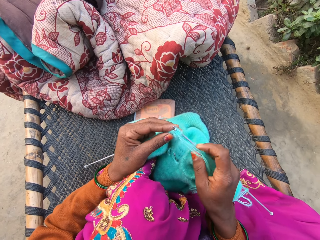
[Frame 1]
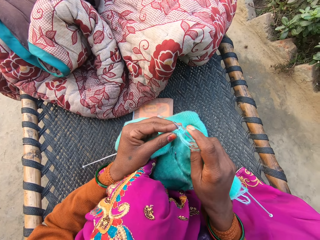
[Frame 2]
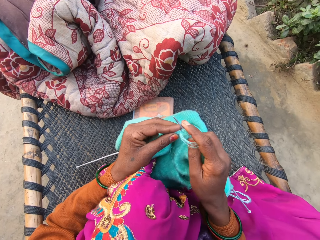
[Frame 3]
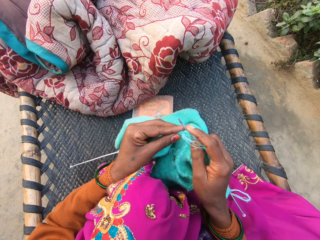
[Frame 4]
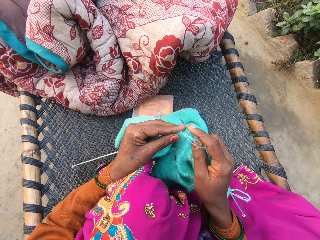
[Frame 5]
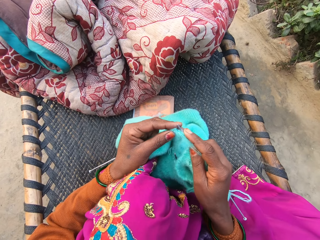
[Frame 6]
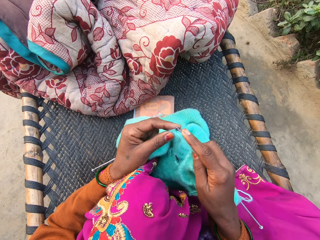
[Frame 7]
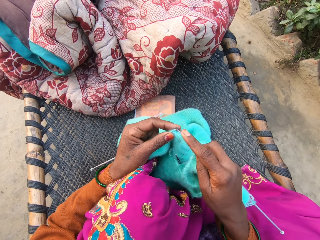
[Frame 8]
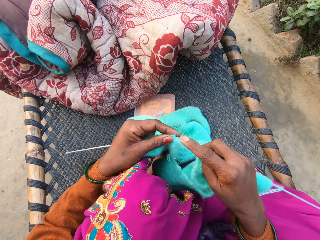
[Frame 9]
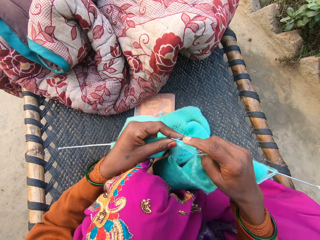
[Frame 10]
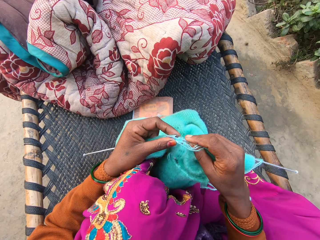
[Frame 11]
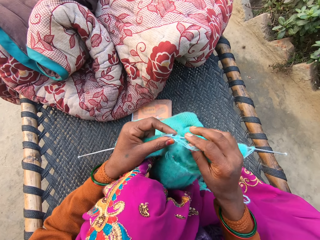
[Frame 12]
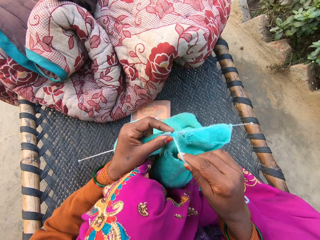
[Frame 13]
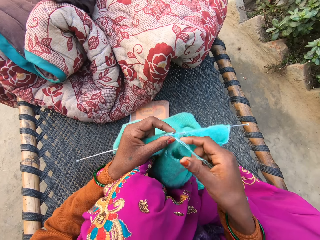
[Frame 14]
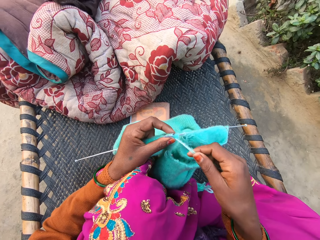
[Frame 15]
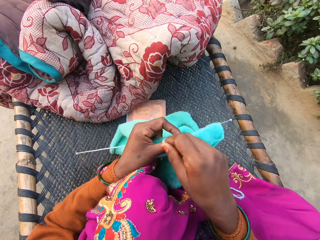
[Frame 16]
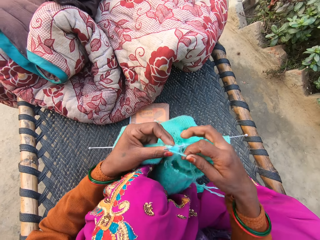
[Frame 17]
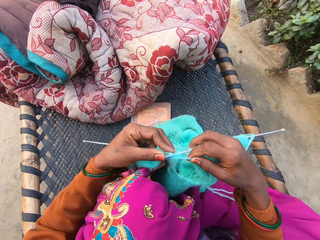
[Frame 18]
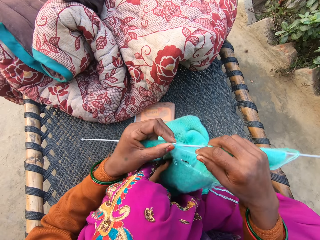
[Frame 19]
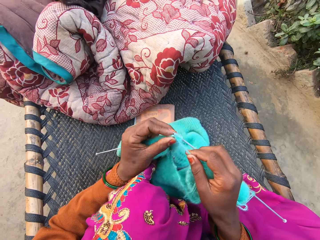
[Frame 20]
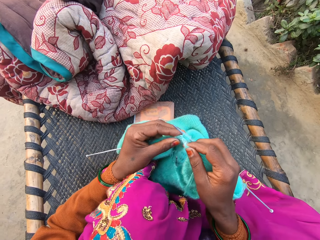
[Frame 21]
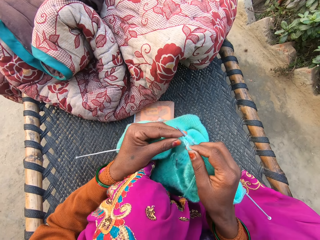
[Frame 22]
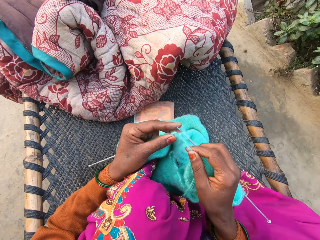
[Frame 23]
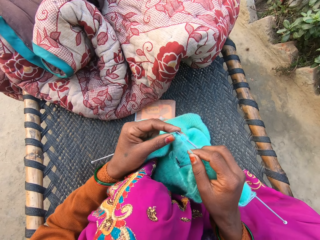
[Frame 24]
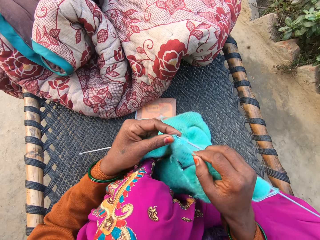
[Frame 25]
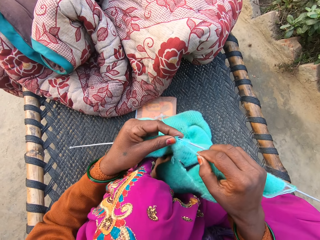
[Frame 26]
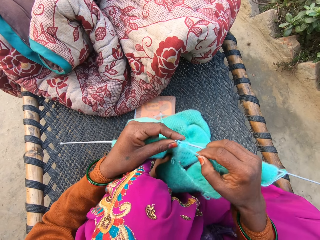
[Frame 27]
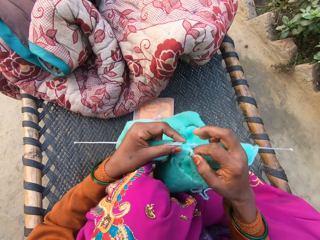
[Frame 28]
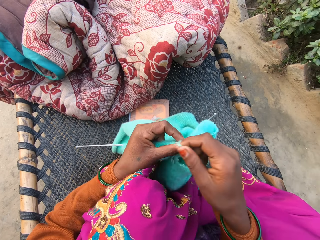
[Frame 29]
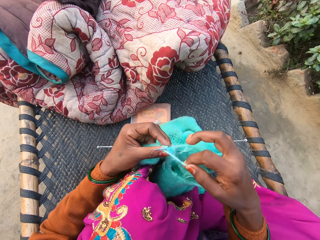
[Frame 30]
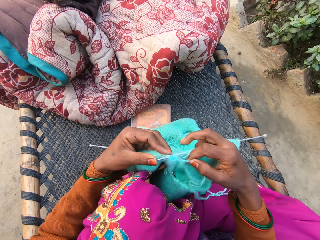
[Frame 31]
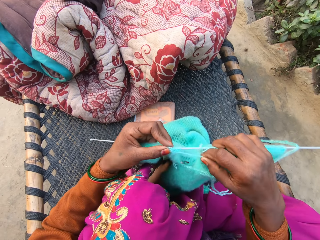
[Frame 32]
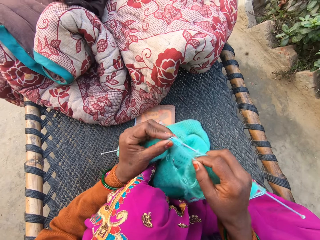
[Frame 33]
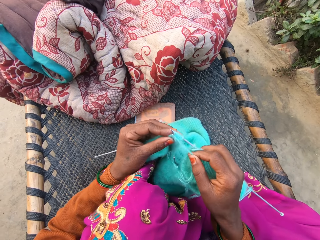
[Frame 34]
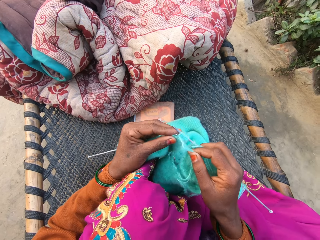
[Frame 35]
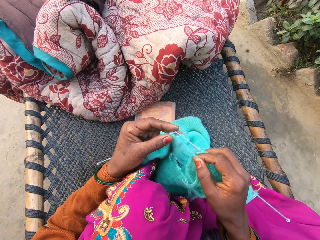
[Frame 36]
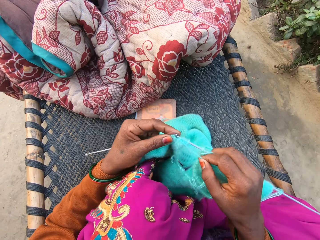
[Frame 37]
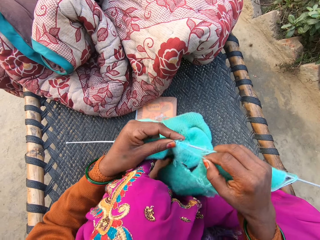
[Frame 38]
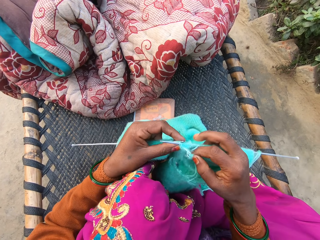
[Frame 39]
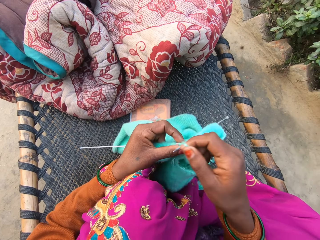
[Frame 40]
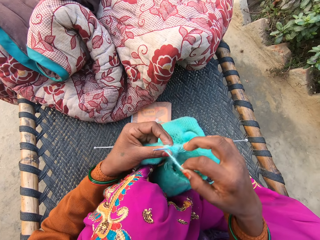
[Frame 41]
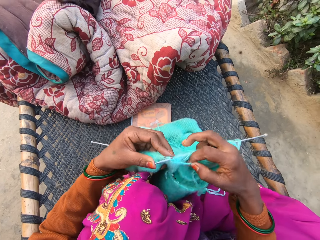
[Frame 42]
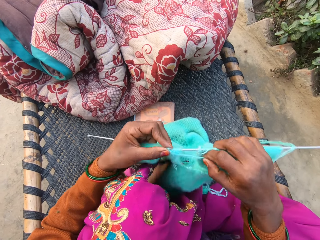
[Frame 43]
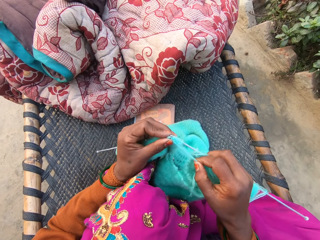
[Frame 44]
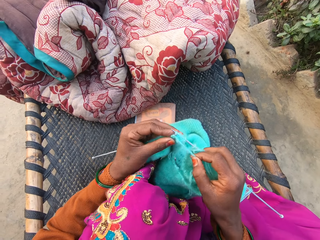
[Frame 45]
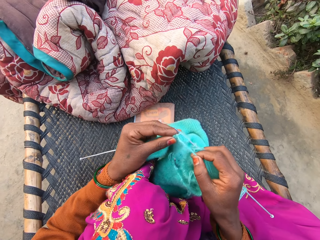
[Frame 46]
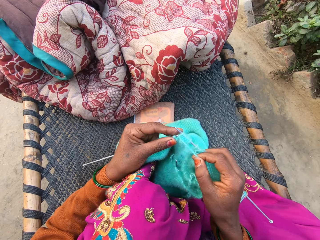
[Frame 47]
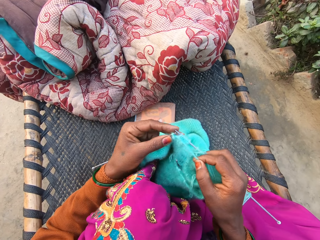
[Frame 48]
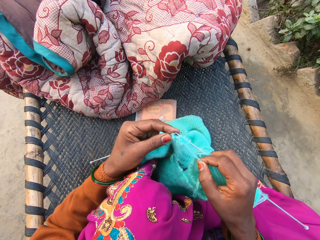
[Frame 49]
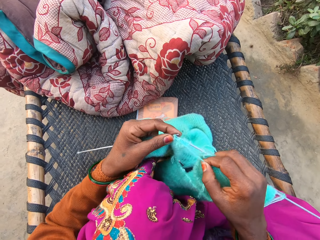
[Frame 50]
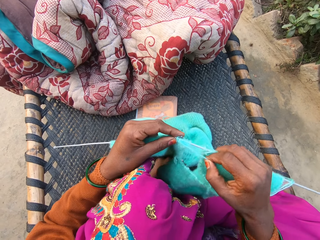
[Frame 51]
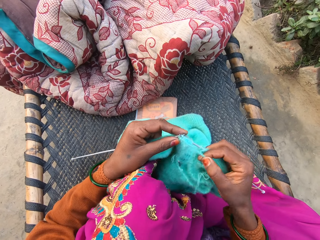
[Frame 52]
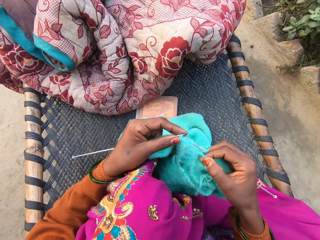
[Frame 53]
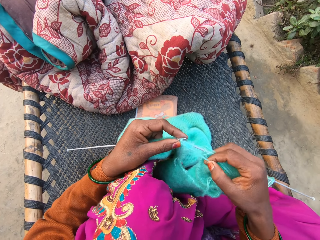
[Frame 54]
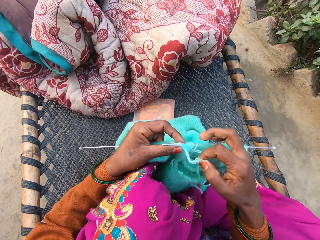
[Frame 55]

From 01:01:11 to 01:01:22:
The camera wearer turns a round thread. They knit a woolen cloth. They turn the round thread. They knit the woolen cloth. They turn the round thread. They knit the woolen cloth.

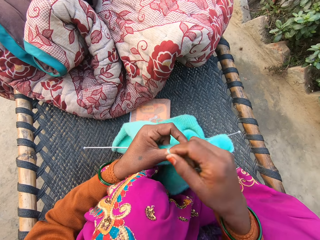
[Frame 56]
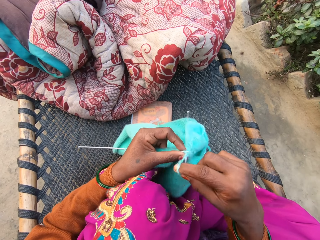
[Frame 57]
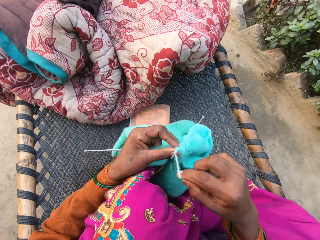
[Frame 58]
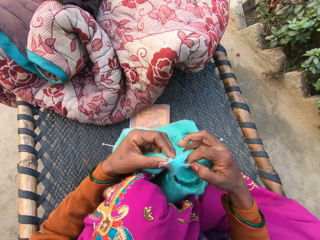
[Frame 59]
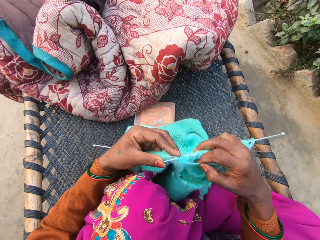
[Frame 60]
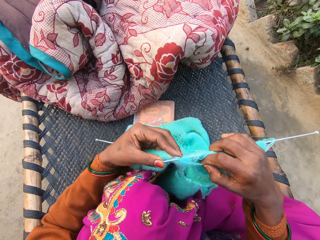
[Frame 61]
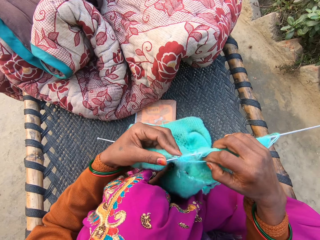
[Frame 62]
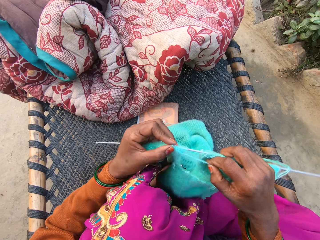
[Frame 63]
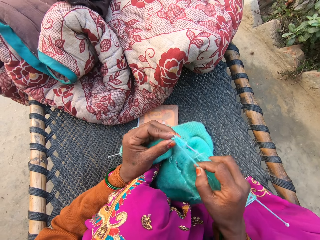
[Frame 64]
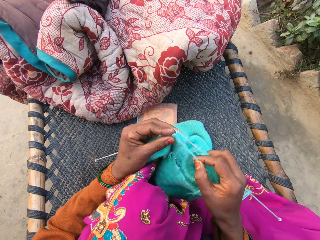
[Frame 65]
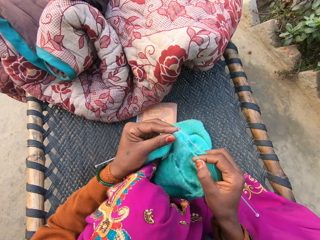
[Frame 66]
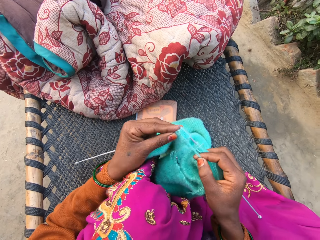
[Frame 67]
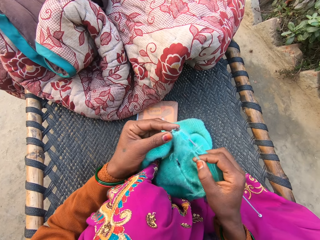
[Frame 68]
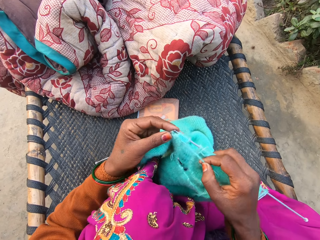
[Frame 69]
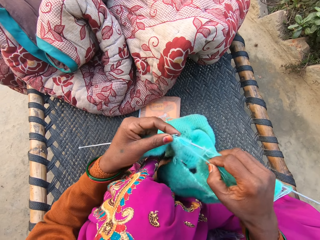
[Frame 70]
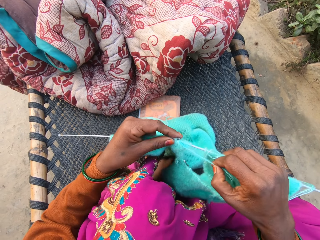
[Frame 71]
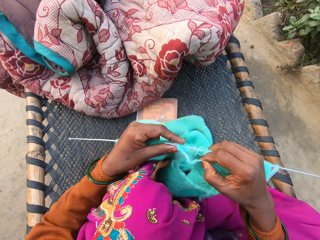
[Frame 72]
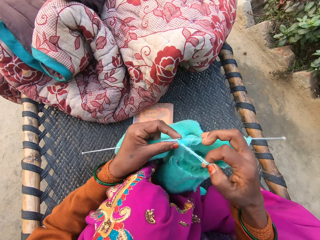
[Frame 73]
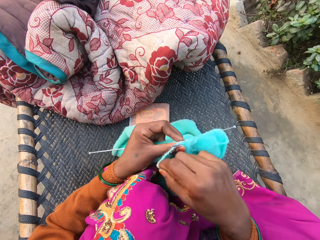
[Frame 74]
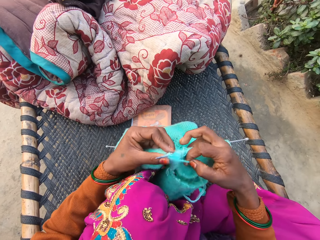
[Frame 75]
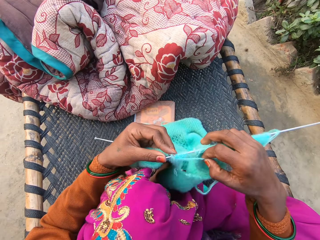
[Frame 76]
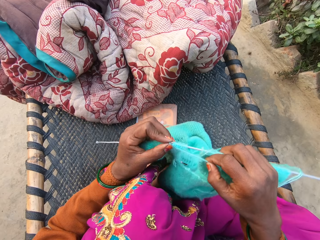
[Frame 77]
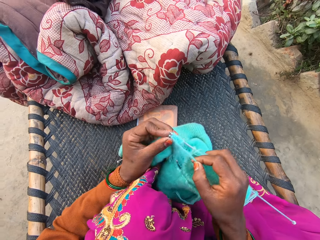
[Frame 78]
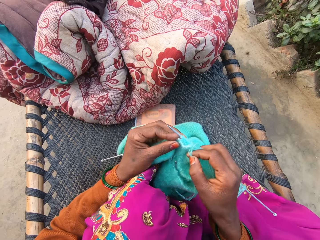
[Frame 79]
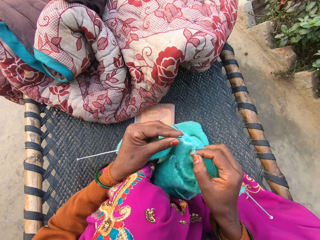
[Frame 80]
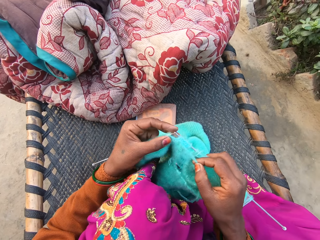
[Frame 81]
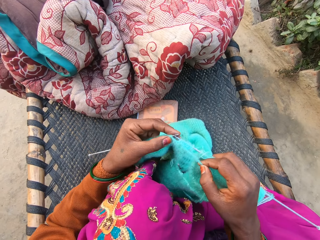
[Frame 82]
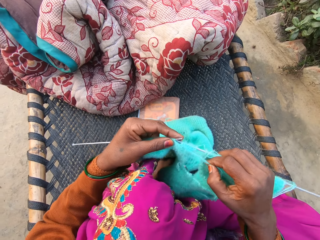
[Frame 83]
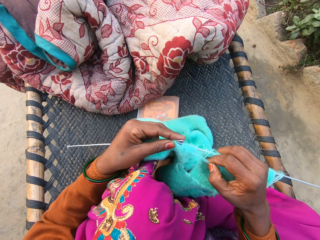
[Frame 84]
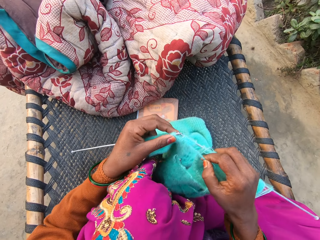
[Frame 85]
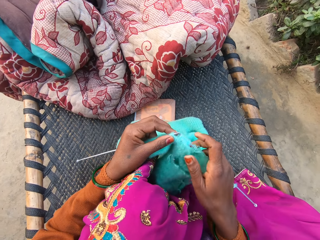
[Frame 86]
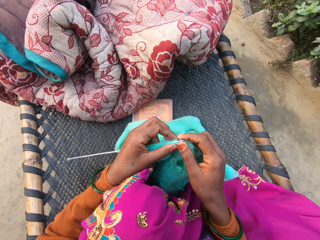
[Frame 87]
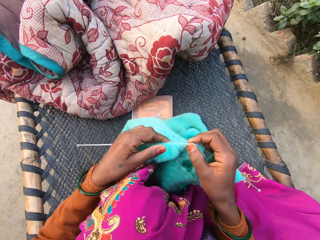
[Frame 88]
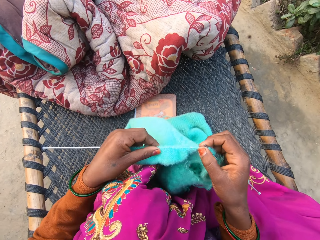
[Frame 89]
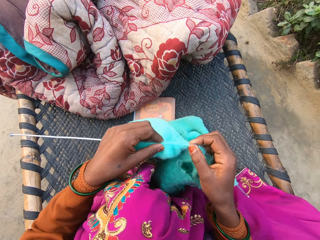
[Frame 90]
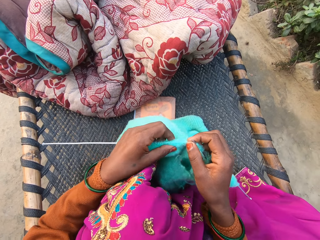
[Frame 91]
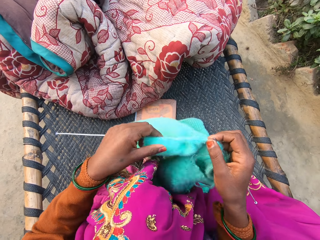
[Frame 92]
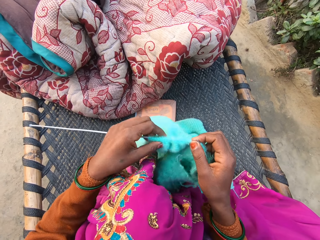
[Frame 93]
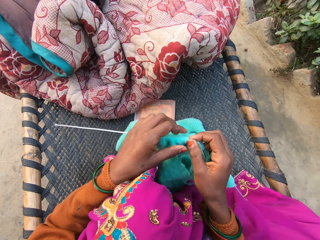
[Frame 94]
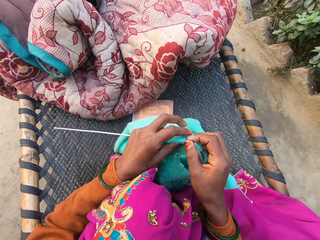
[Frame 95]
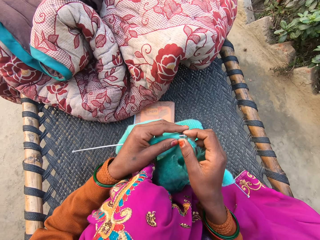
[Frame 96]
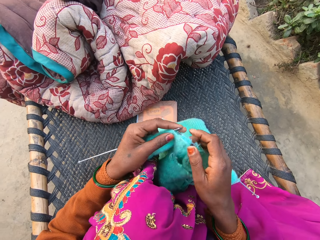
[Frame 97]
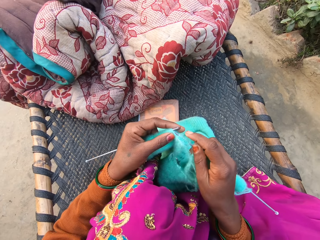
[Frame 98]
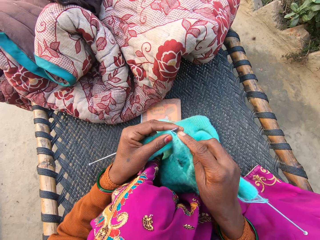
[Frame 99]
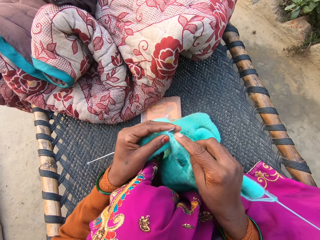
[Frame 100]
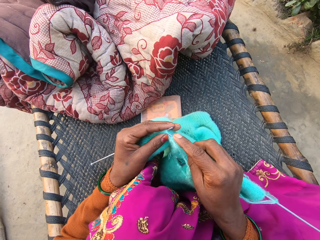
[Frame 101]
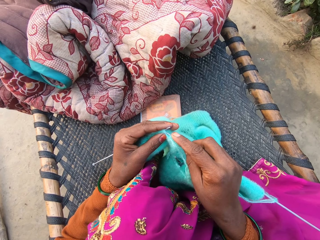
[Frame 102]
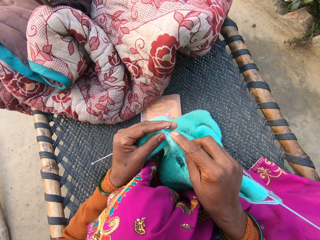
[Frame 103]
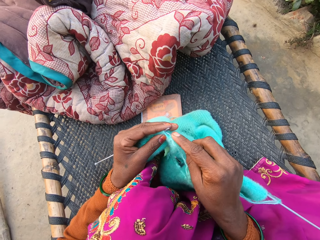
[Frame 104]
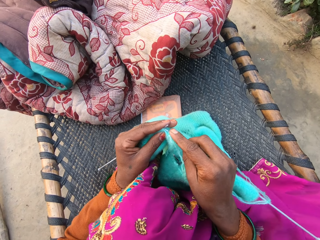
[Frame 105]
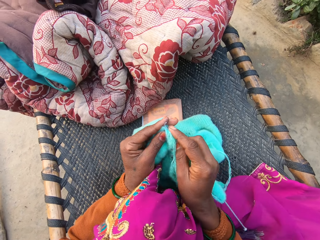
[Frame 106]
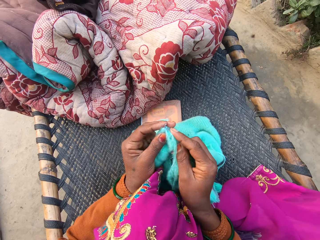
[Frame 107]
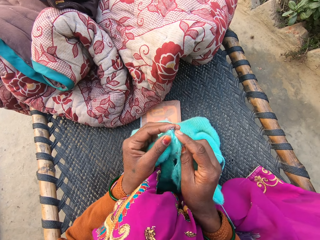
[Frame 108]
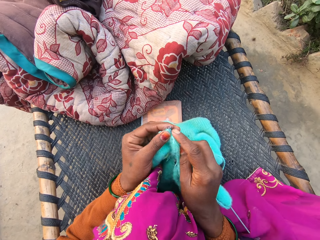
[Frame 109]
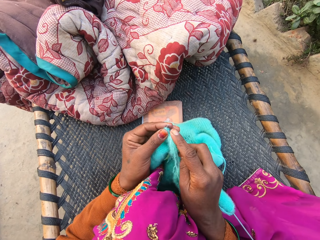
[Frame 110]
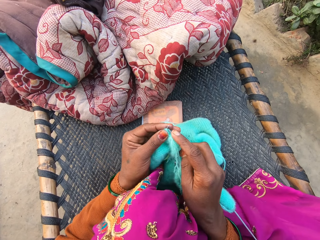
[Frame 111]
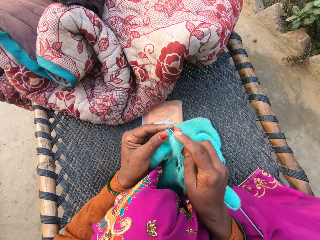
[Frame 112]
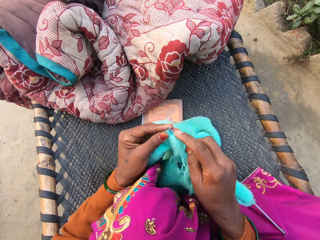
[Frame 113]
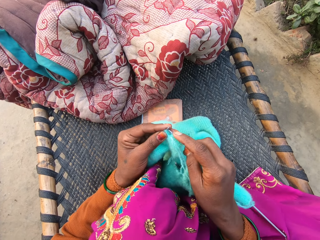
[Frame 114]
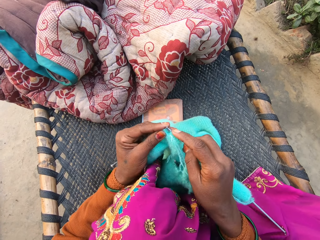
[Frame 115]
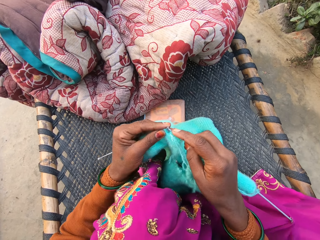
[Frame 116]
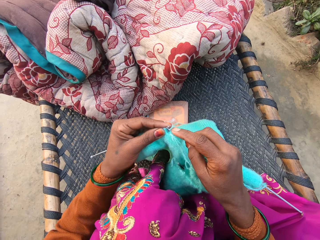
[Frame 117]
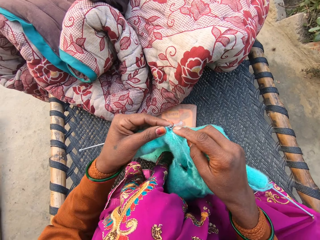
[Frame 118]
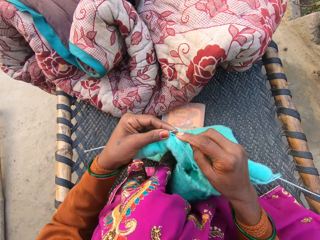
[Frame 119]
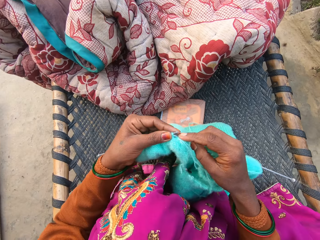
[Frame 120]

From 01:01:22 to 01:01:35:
The camera wearer turns a round thread. They knit a woolen cloth. They turn the round thread. They knit the woolen cloth. They push the woolen cloth. They knit the woolen cloth.
